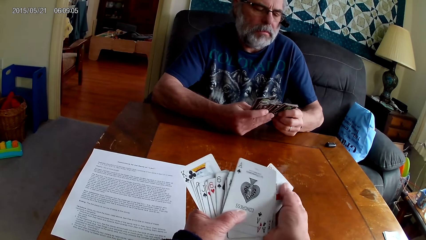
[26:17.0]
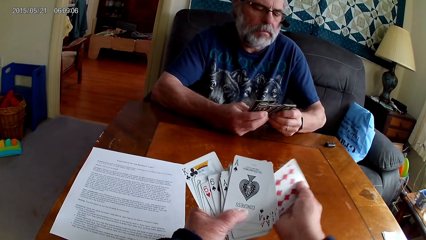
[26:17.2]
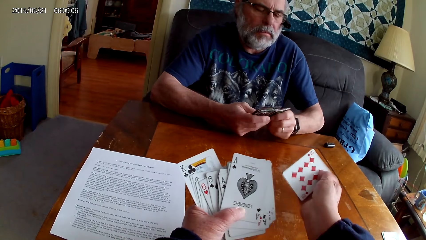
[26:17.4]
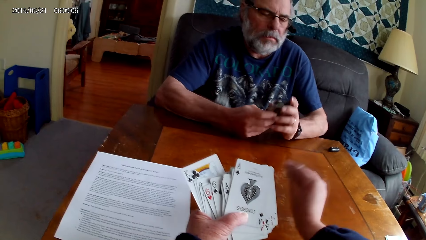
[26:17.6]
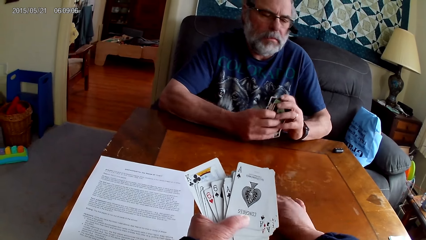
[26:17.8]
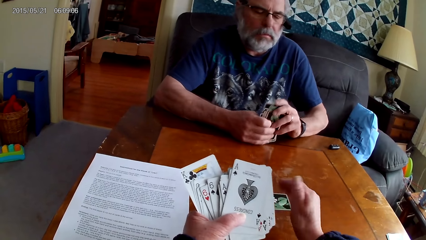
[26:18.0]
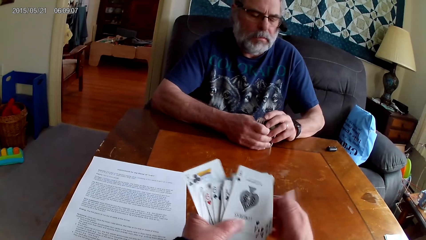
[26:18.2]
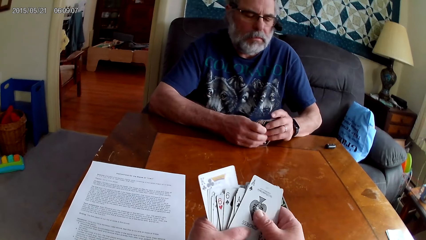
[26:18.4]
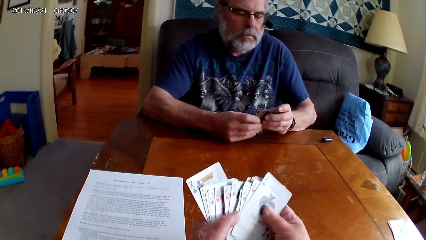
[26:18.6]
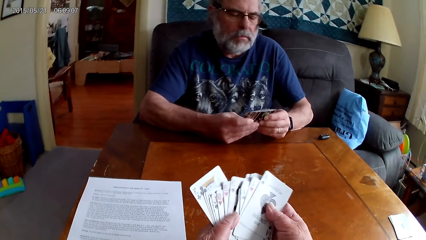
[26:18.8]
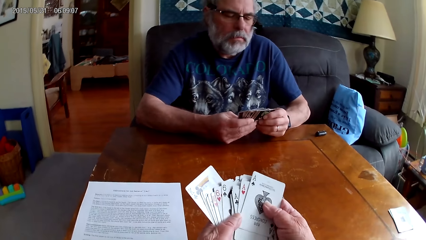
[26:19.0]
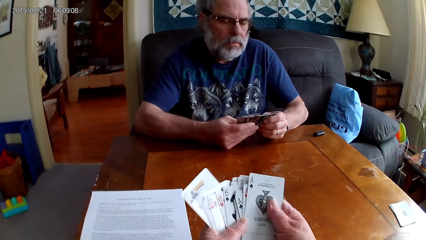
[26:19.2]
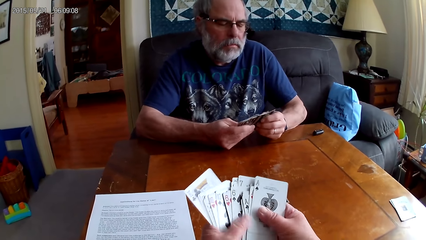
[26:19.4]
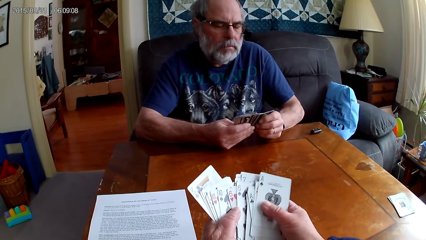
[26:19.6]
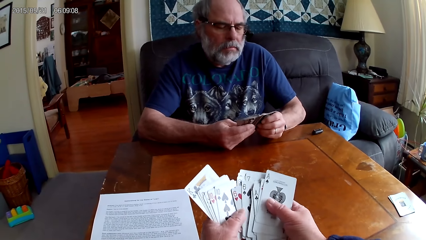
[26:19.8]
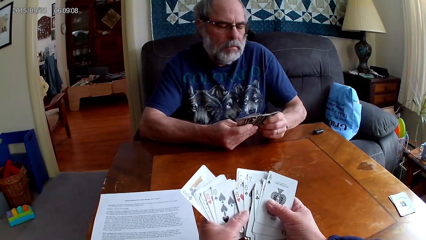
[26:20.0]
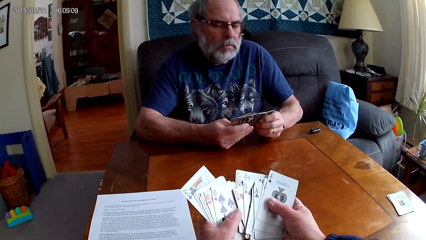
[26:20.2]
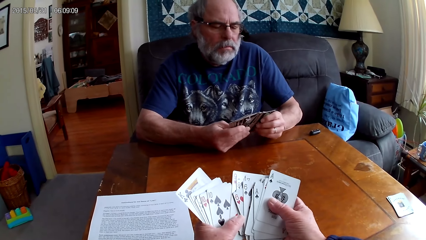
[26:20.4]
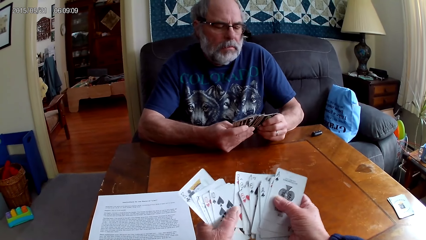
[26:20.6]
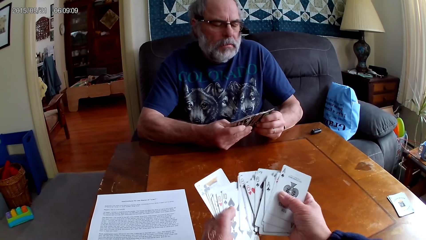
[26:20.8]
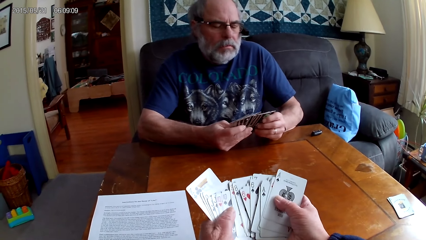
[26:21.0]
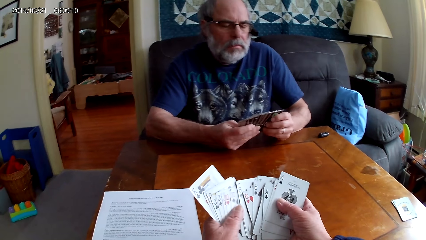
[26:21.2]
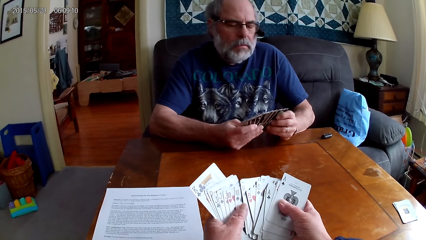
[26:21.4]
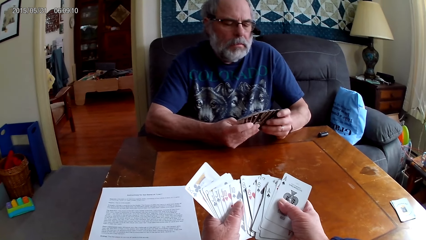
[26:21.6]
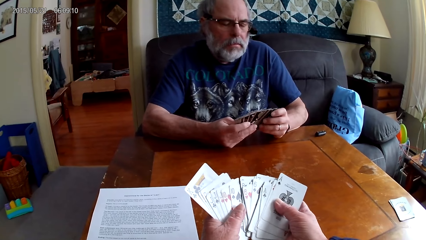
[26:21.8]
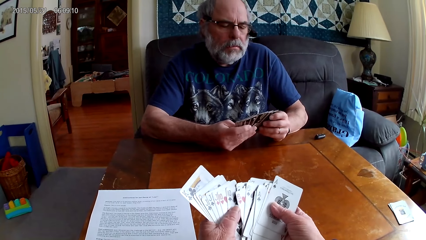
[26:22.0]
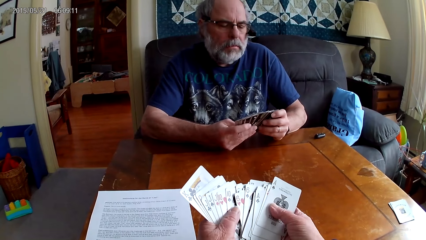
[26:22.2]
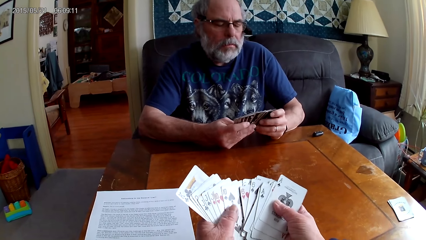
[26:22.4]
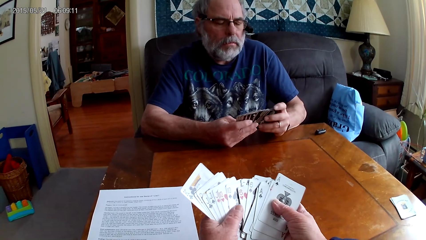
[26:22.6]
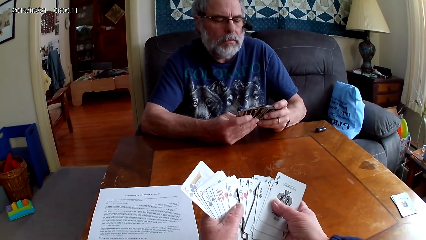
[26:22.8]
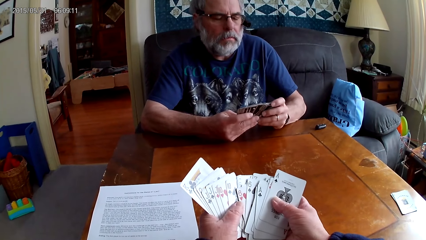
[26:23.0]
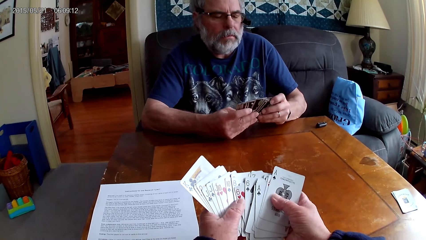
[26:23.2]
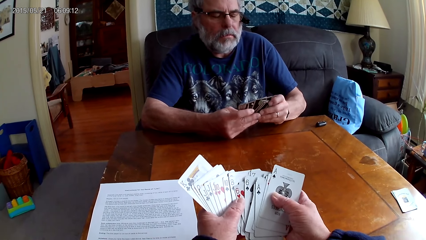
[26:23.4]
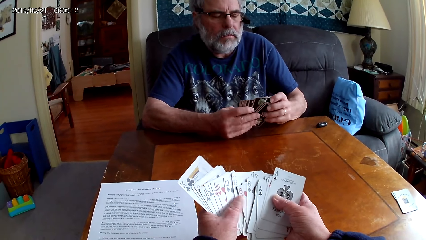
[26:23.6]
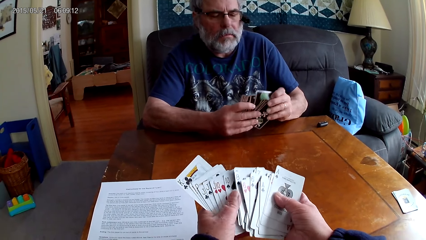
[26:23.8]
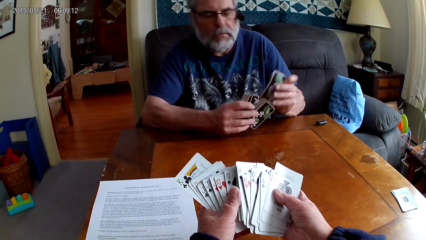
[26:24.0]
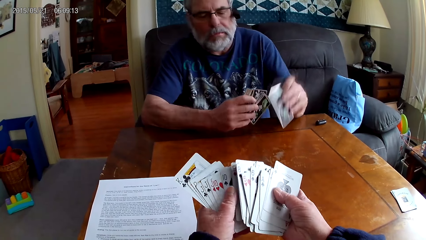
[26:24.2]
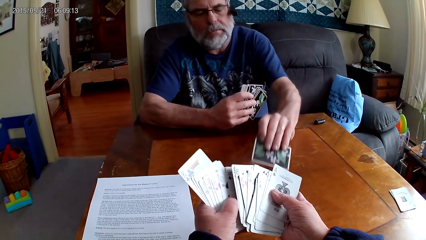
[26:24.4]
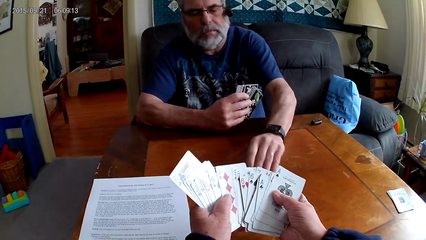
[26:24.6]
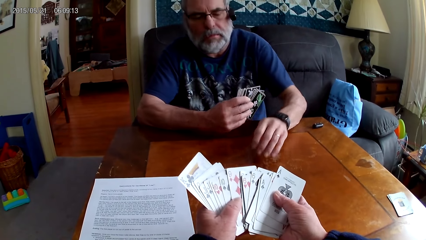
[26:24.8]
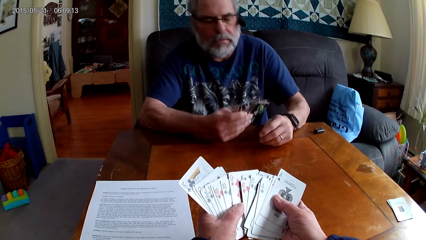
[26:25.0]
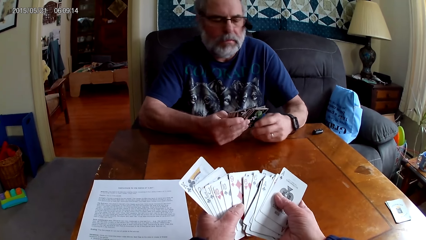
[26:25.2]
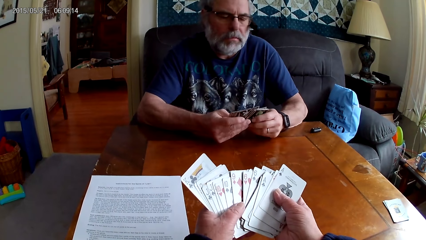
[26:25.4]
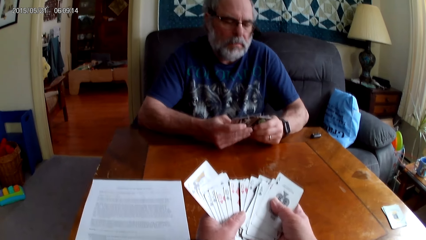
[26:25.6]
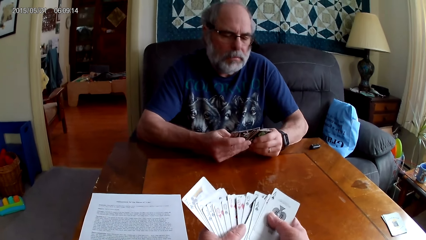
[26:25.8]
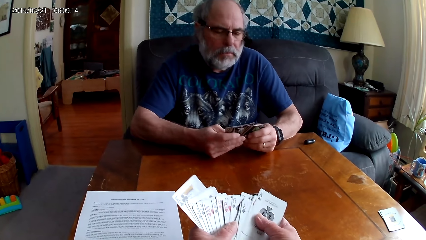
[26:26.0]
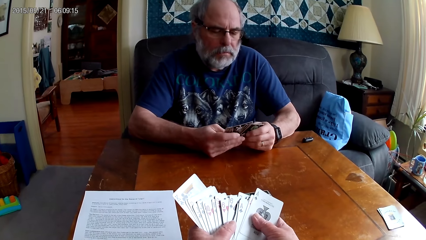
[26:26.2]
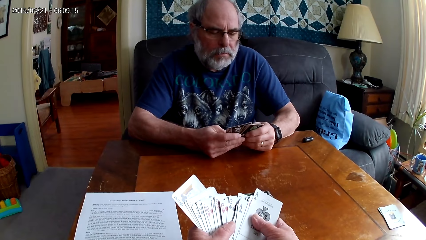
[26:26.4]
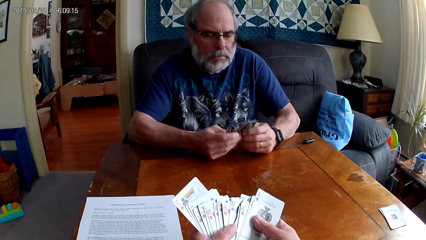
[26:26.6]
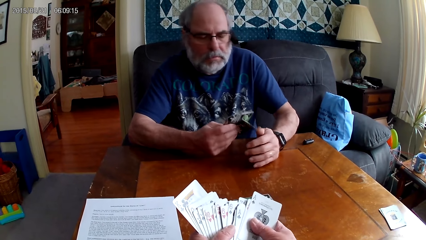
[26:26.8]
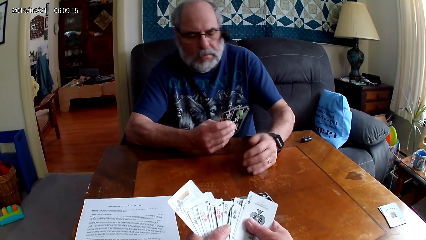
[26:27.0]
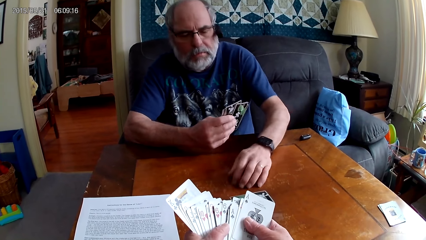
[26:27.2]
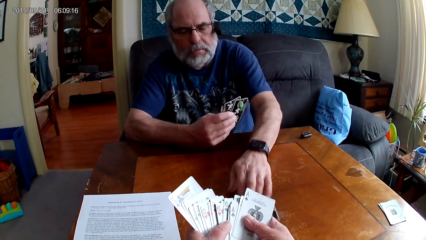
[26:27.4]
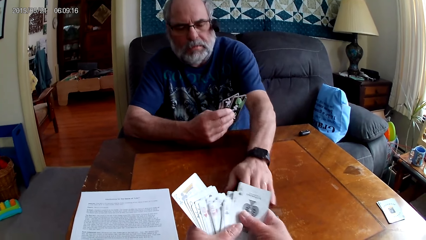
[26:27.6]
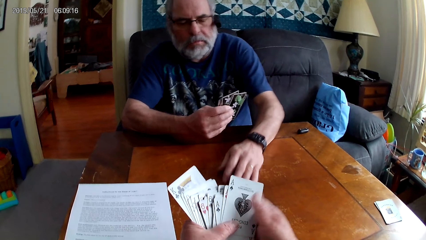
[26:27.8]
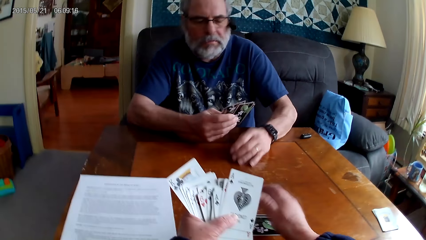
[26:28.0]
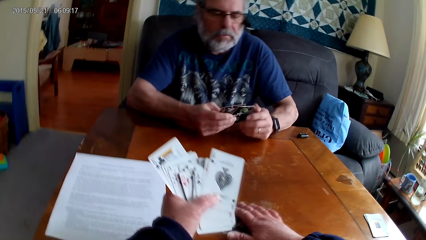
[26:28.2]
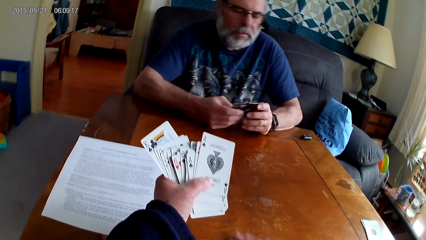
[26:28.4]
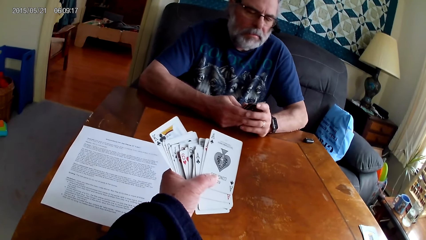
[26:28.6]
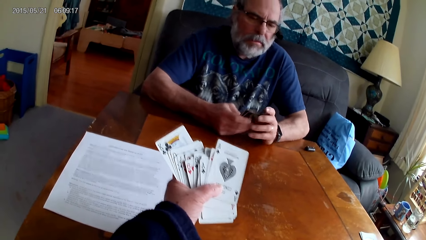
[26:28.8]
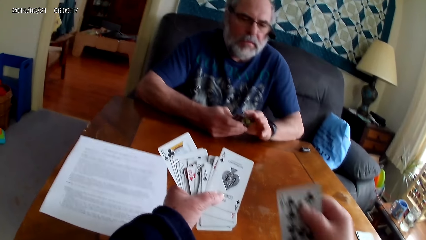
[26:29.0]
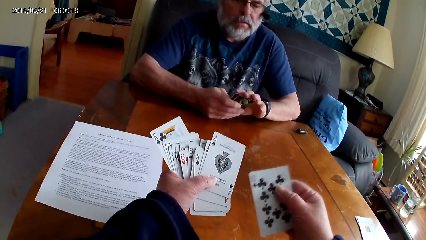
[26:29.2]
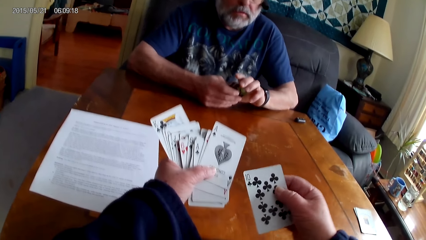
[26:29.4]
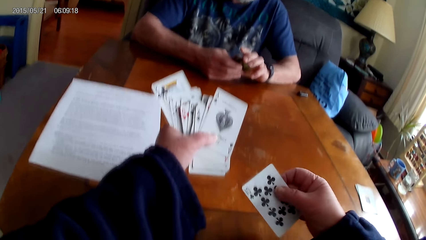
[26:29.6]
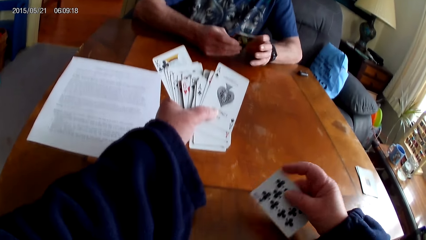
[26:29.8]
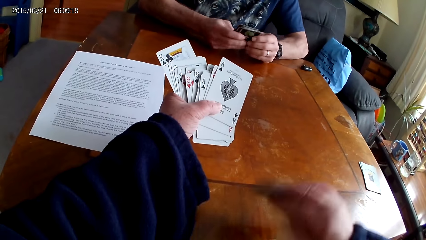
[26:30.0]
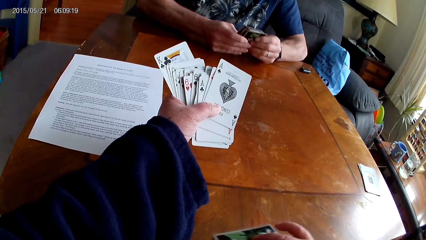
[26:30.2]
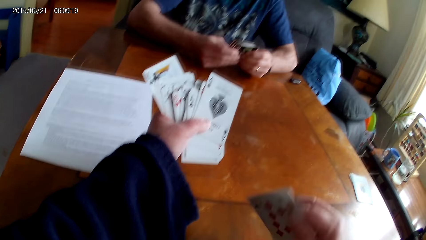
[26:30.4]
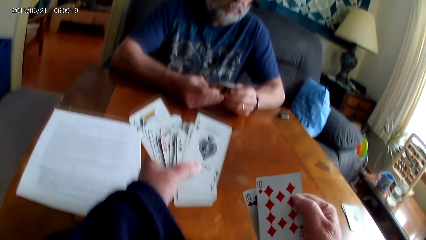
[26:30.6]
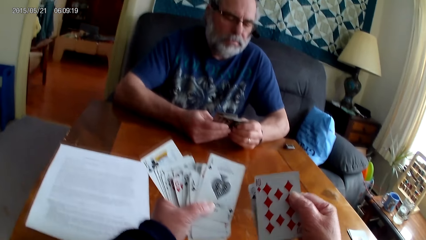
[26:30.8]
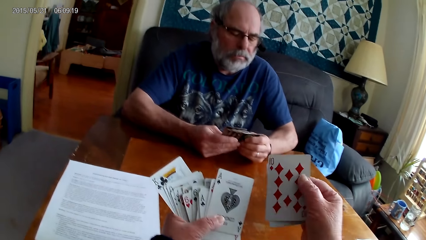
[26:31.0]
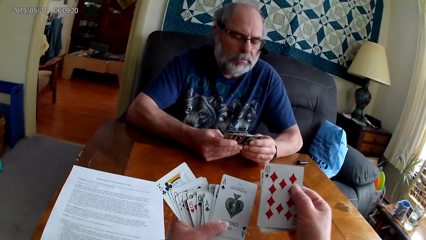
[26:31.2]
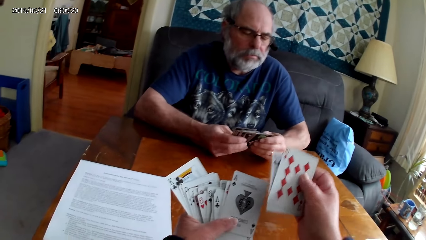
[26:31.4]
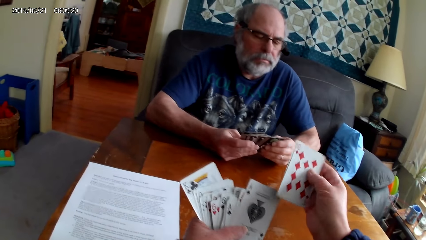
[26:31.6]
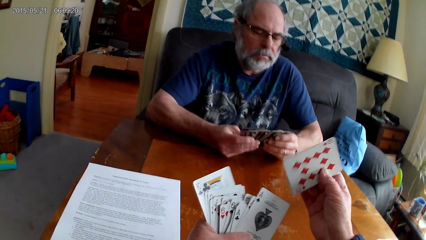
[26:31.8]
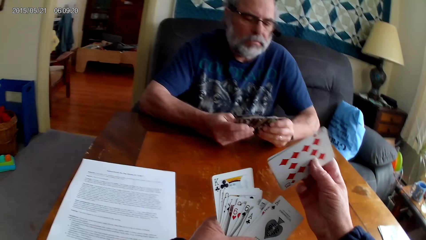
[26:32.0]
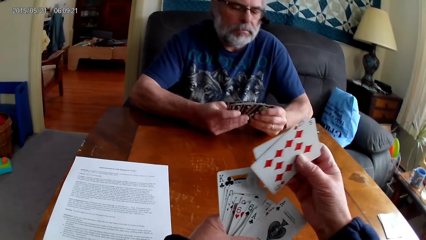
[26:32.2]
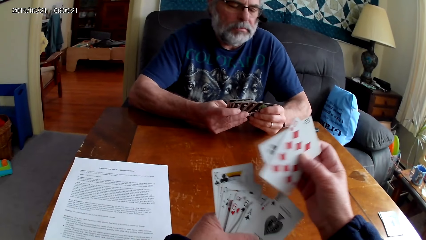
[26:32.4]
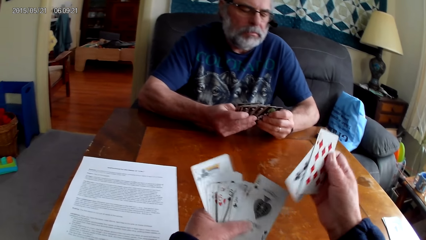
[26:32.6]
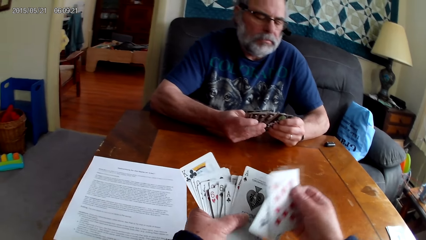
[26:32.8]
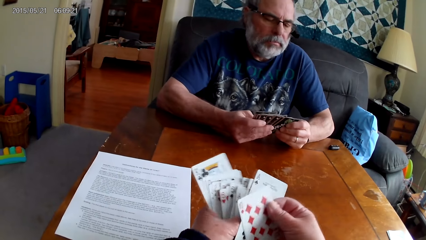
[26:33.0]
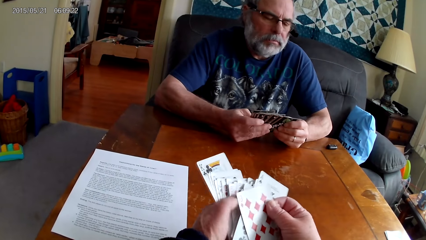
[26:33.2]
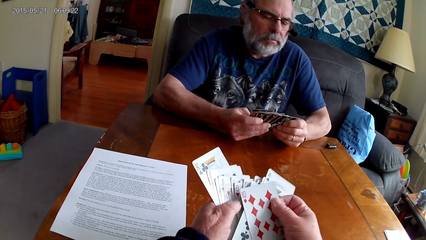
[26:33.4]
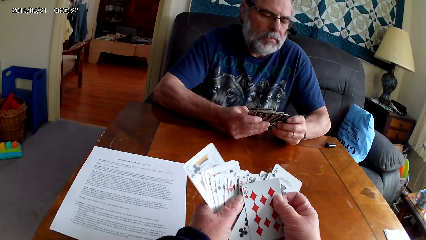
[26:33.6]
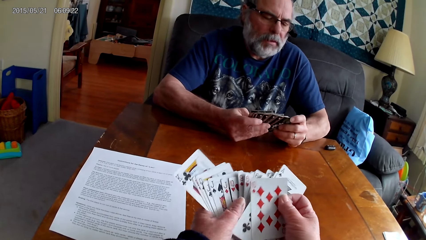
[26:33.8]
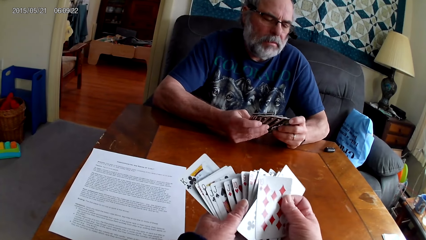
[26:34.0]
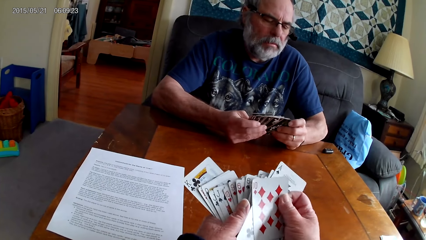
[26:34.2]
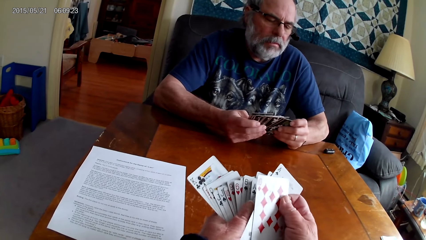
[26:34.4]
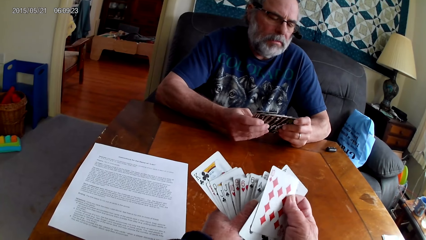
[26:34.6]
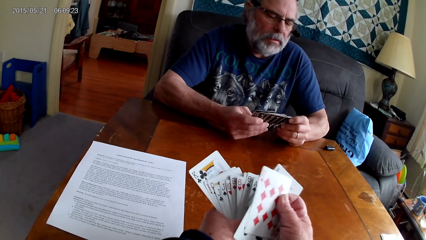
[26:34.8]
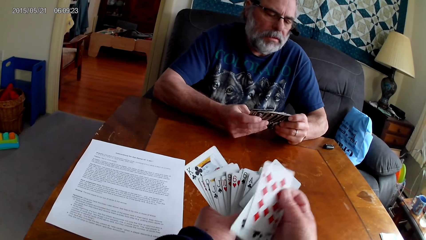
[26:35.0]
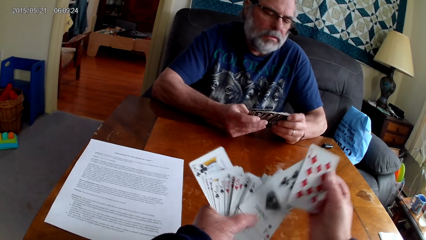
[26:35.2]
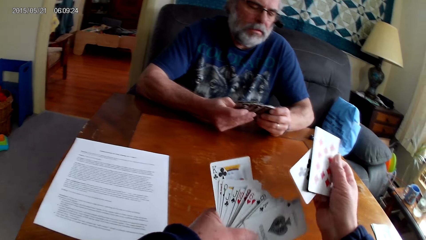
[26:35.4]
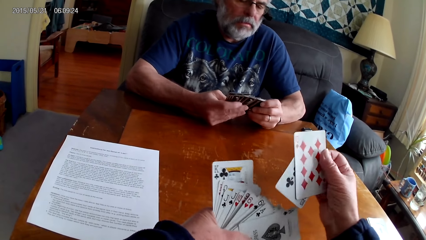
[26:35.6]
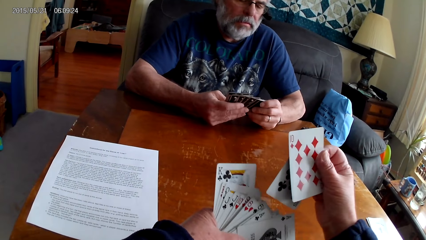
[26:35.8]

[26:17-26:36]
The camera wearer puts poker cards on the table and arranges the cards. A man puts the poker cards on the table and moves the cards towards the camera wearer. The camera wearer picks the poker cards from the table and arranges the cards.
